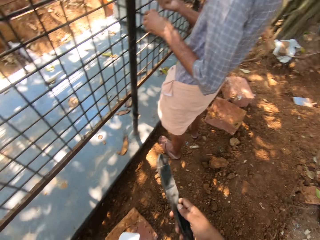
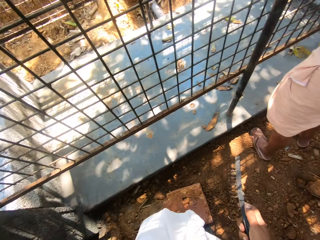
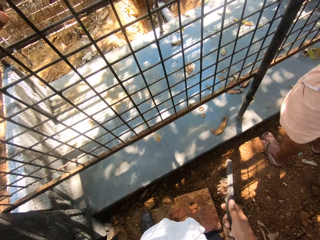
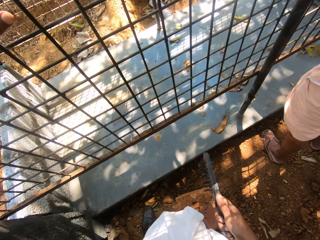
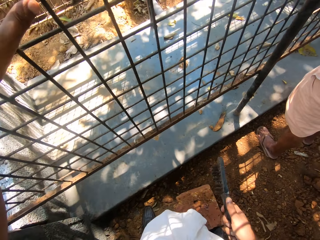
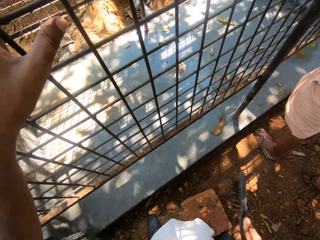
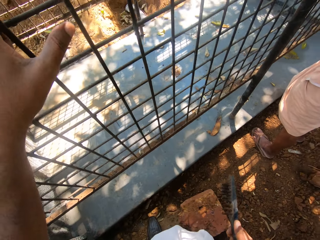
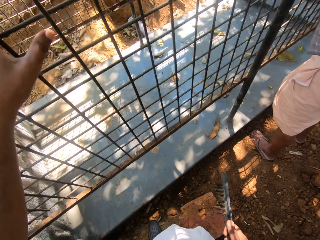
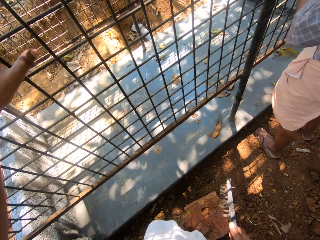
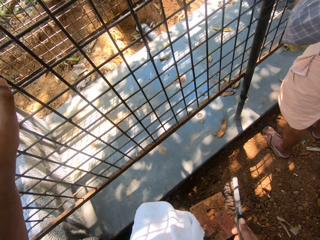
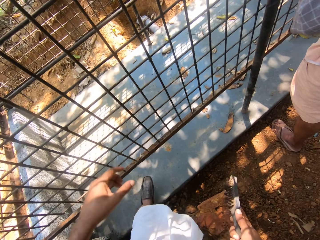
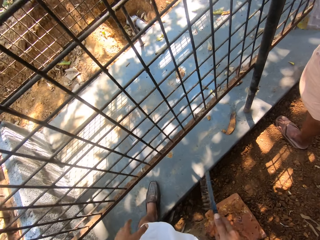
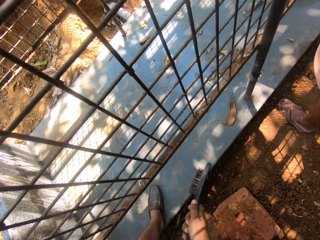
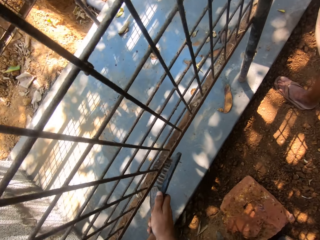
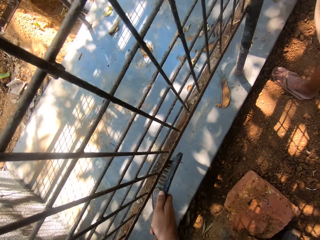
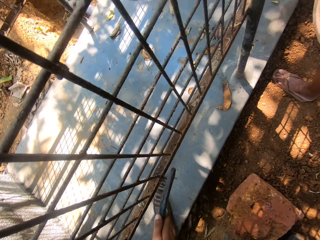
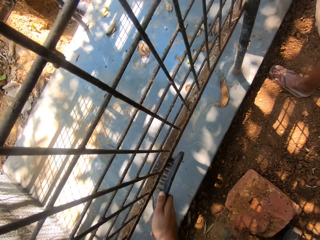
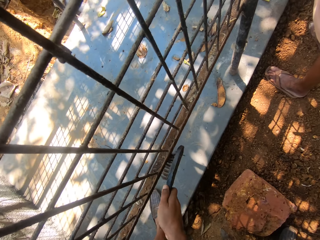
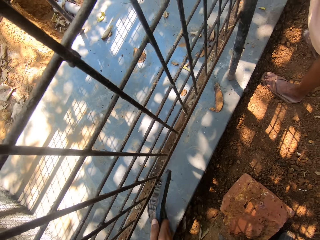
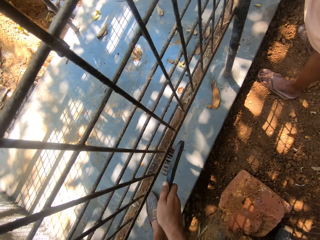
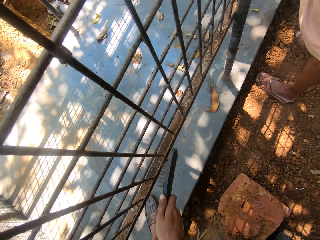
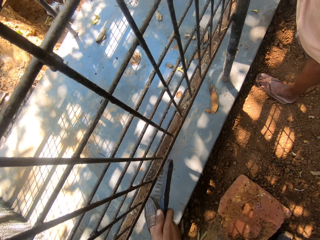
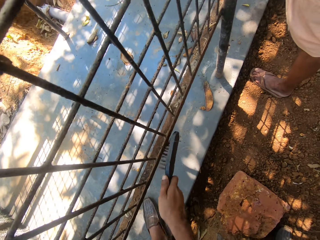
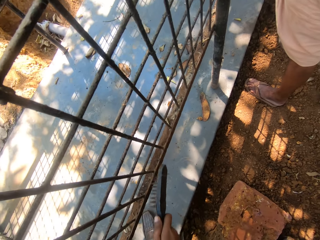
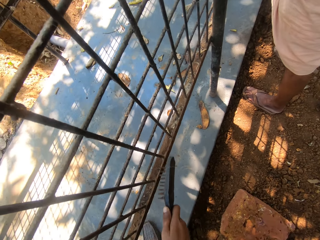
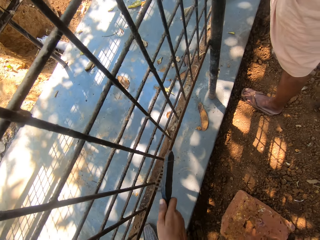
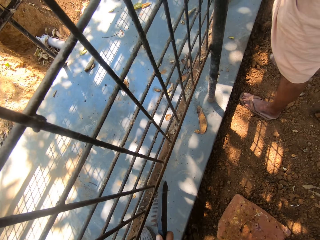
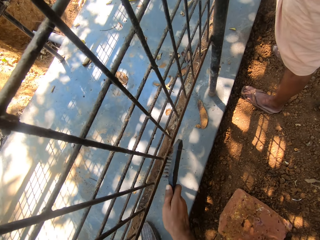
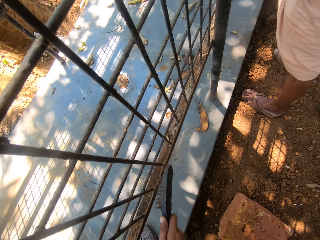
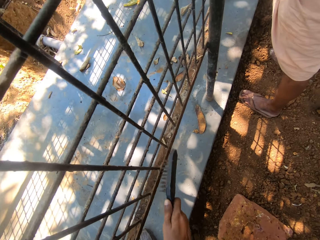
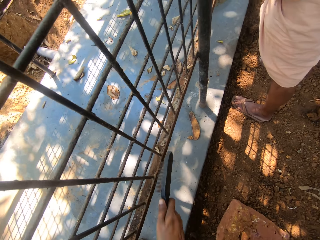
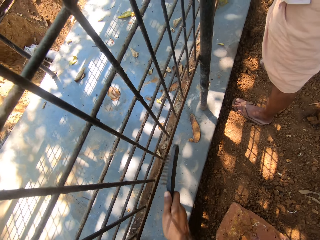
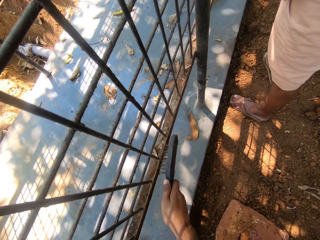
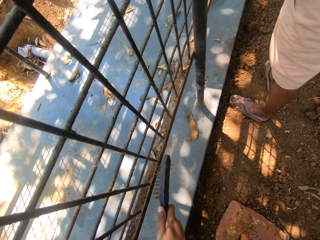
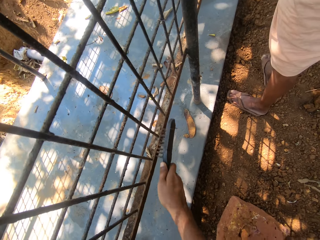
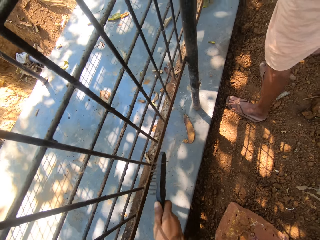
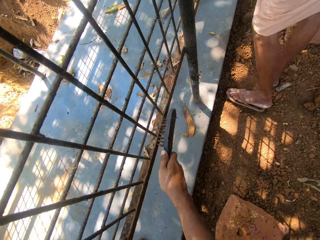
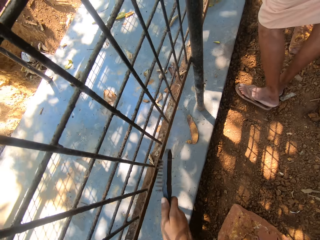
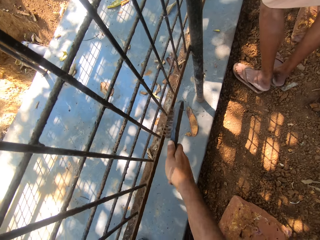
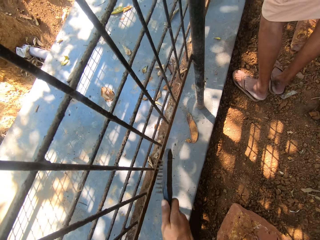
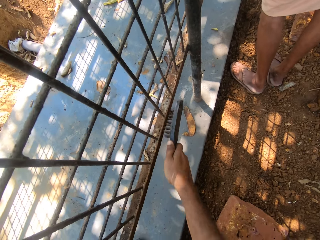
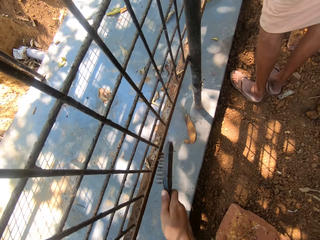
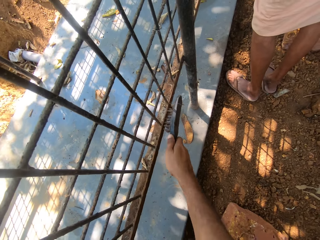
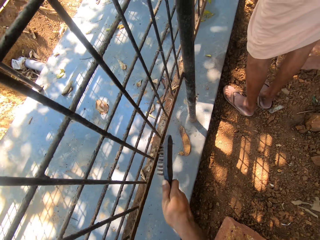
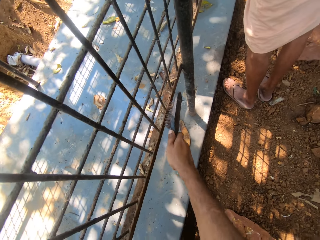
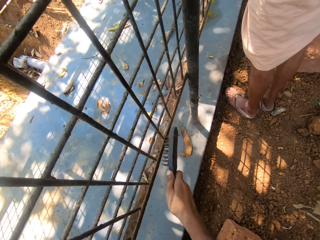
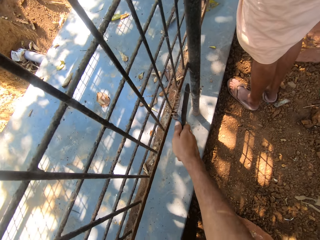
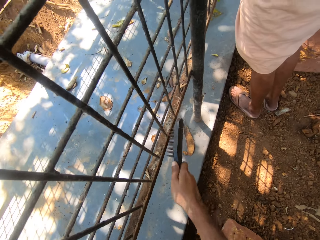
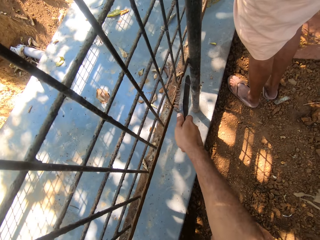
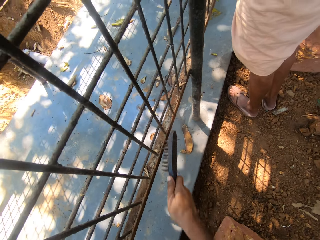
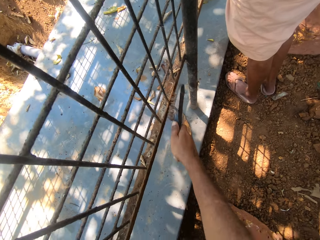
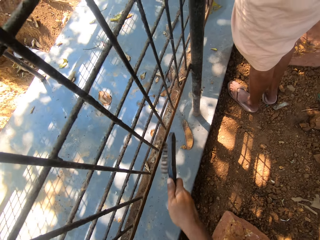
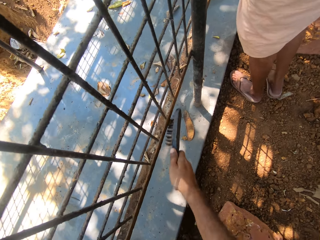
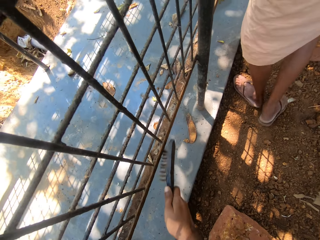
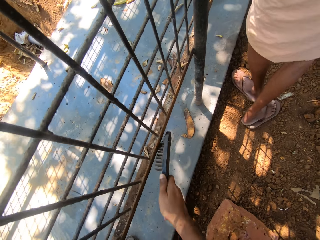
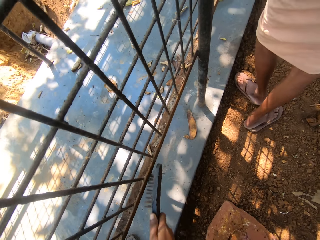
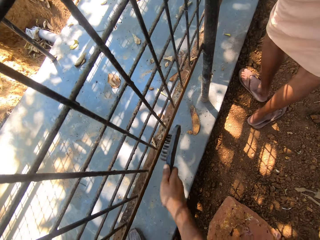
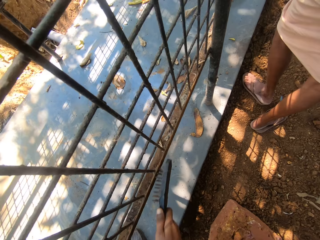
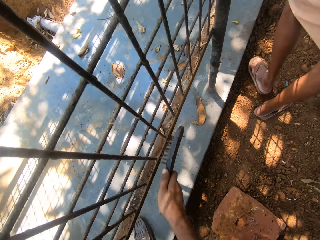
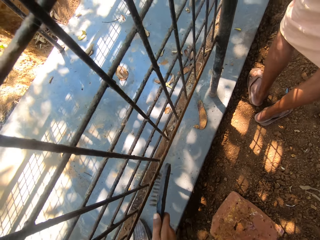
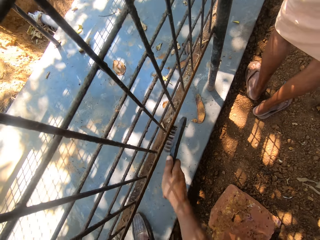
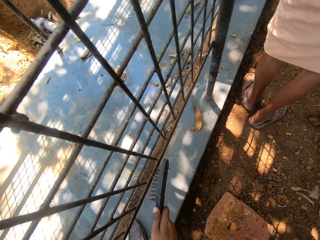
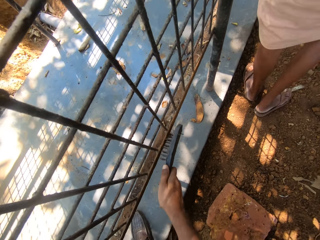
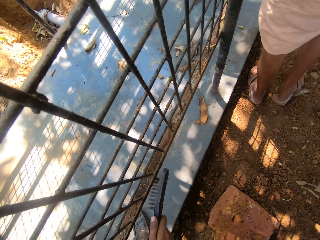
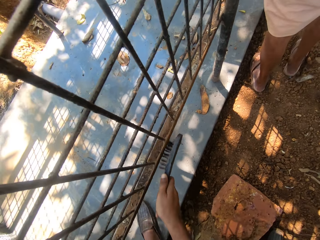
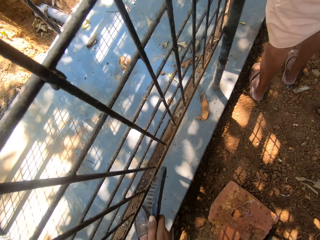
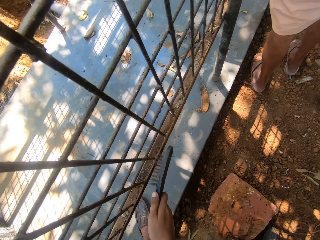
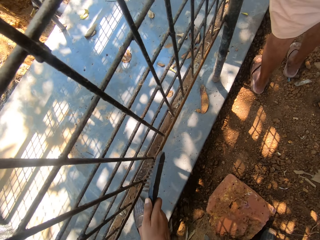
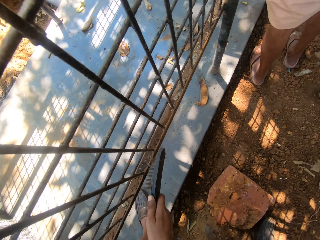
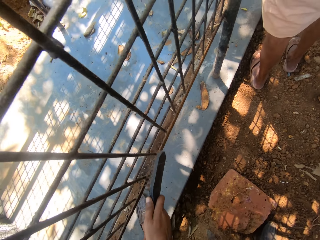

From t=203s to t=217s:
The camera wearer interacts with a man. They move towards the cage. They clean the cage with the hand brush. The man talks to another man. The camera wearer cleans the cage with the hand brush.

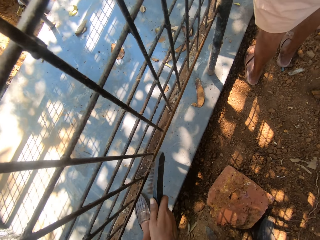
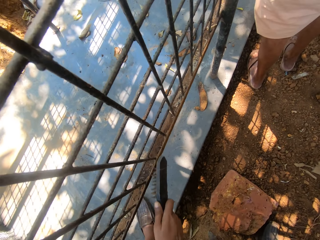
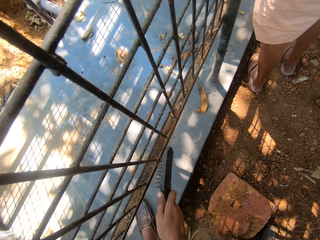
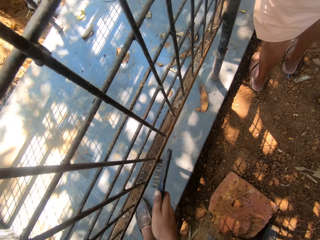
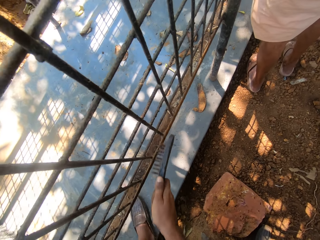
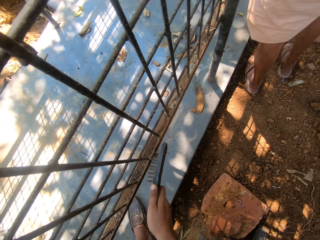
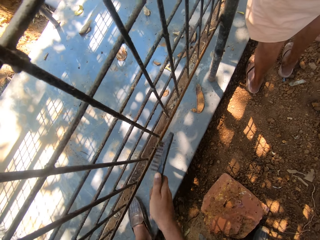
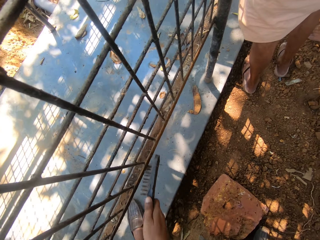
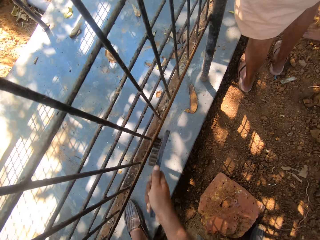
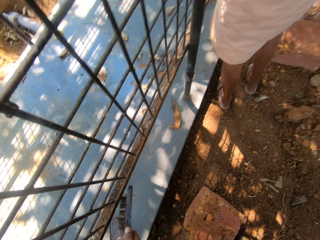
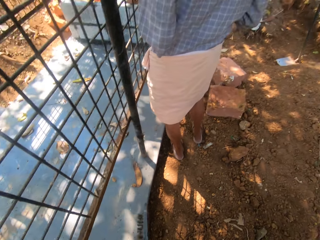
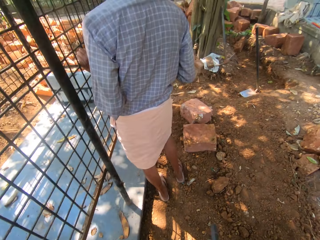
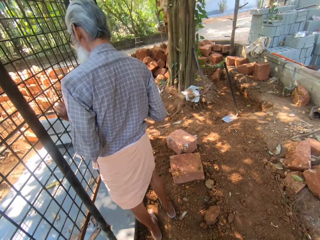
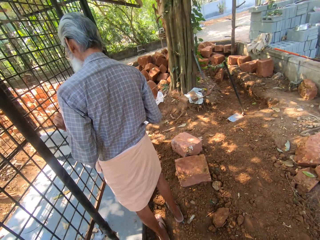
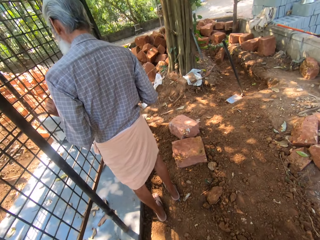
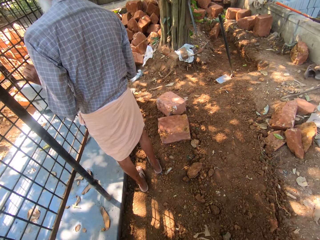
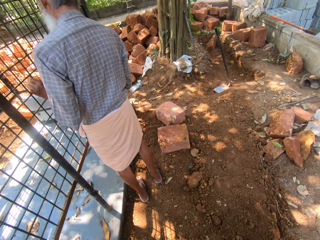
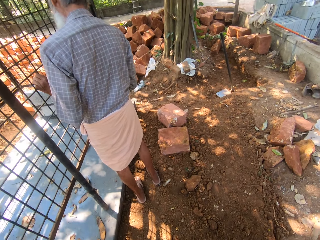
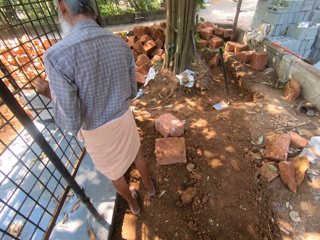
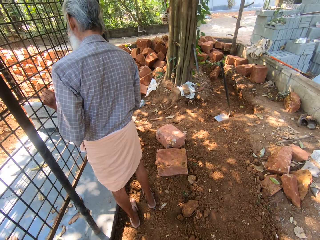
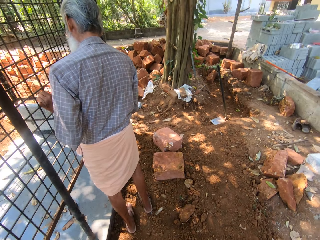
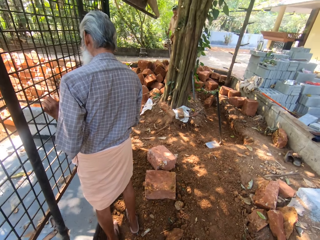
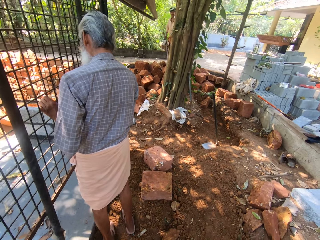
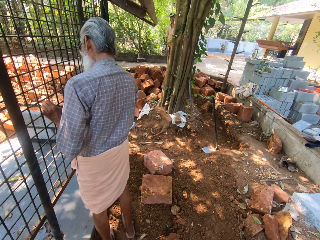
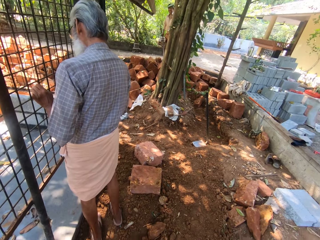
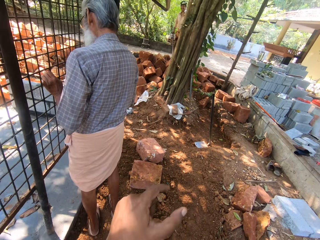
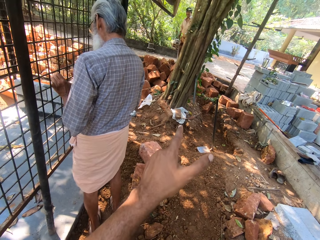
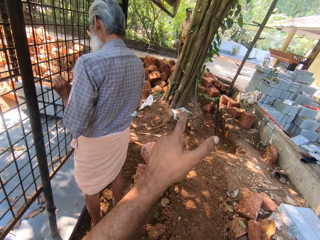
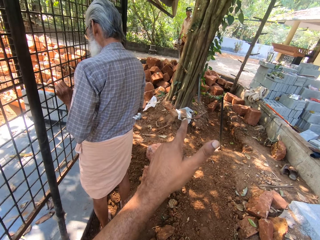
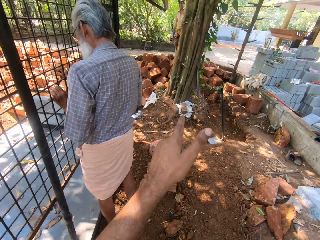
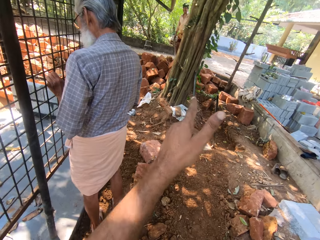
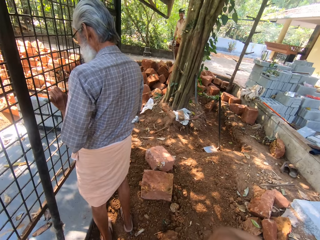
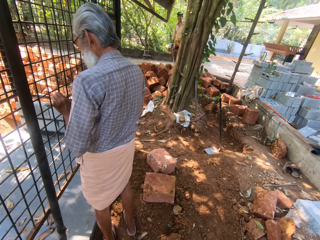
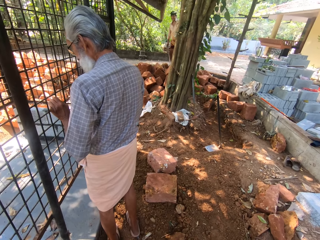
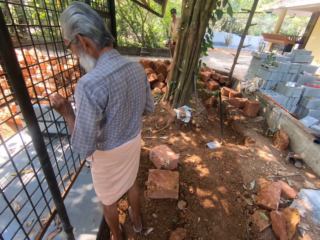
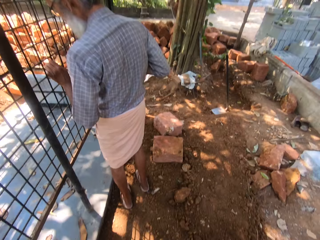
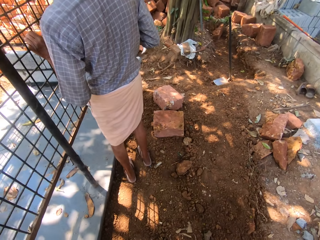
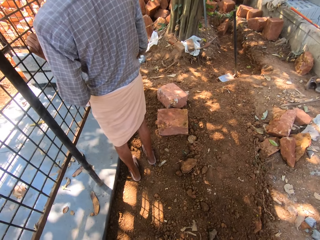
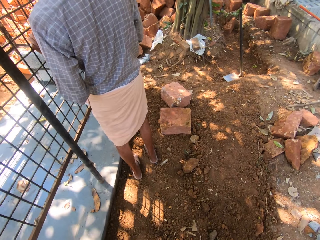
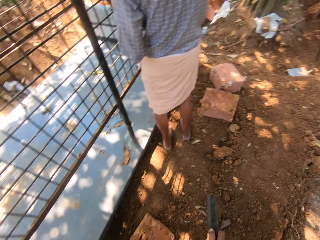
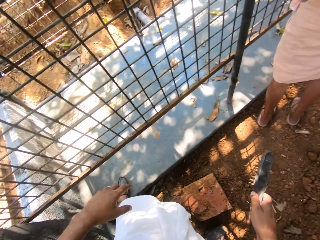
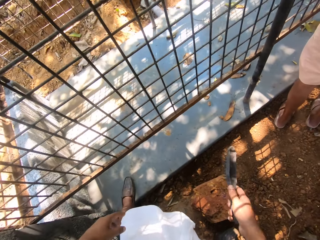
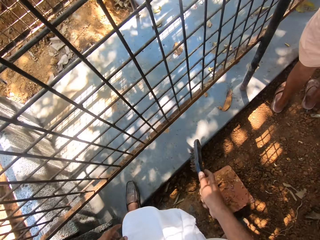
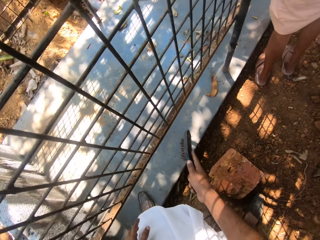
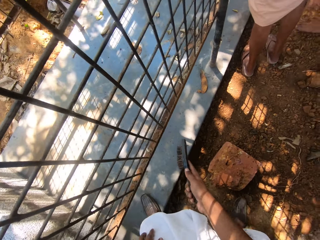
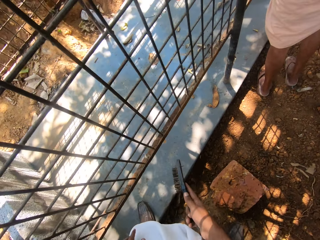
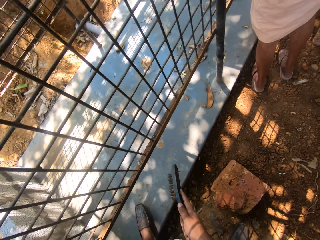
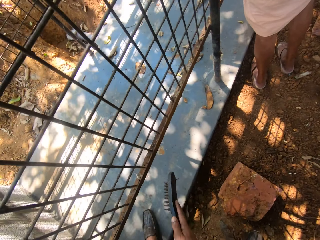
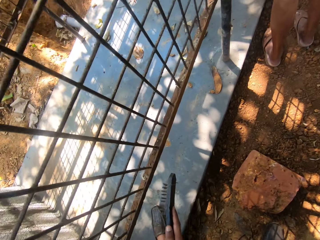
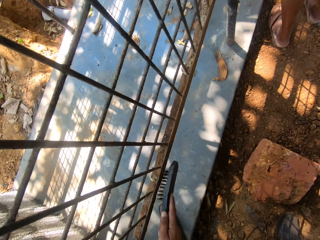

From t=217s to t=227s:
The camera wearer stands up and talks to a man. They interact with the man. They point at the compound. They talk to the man. They move towards the cage.
